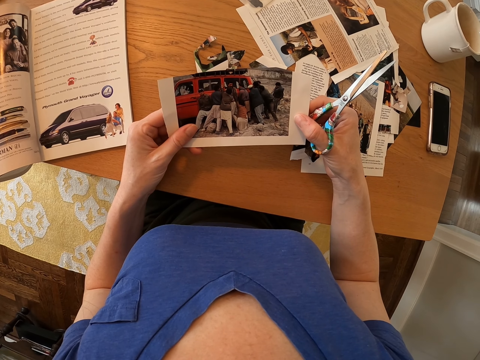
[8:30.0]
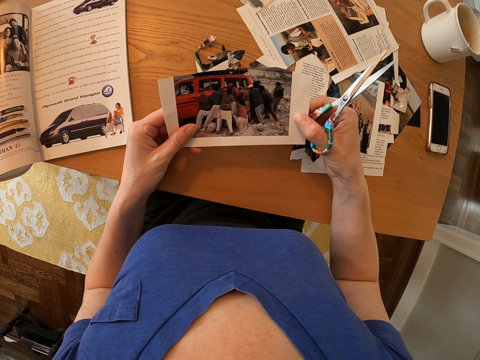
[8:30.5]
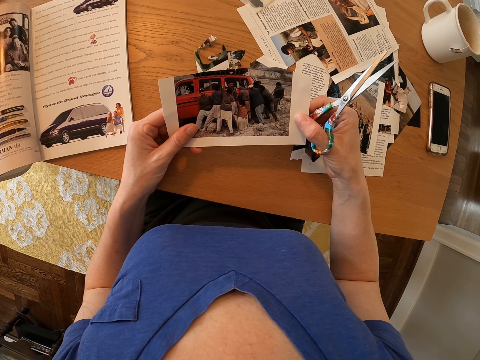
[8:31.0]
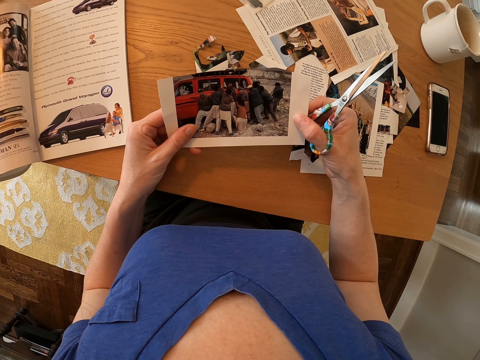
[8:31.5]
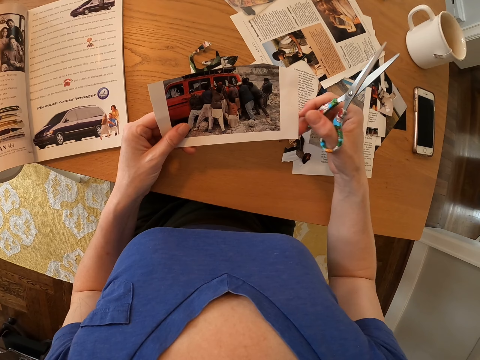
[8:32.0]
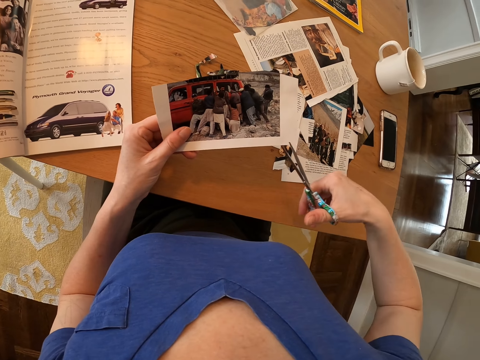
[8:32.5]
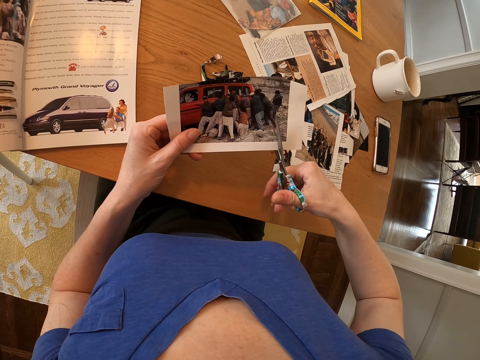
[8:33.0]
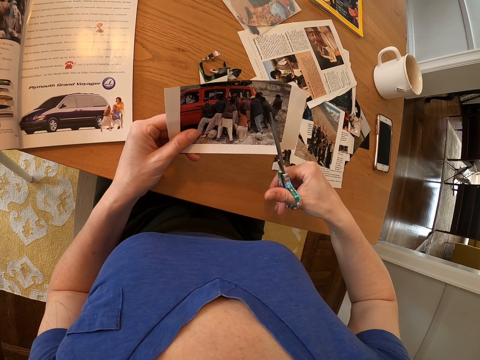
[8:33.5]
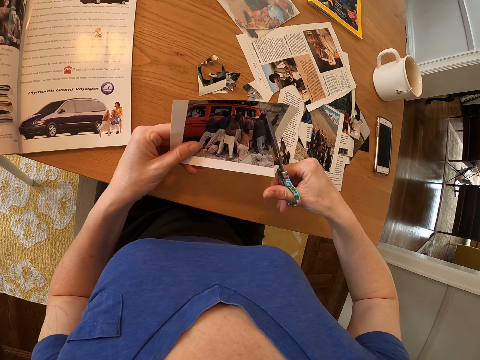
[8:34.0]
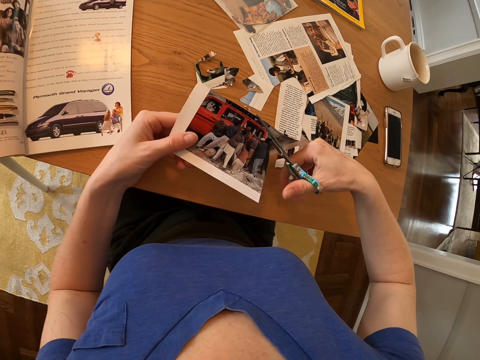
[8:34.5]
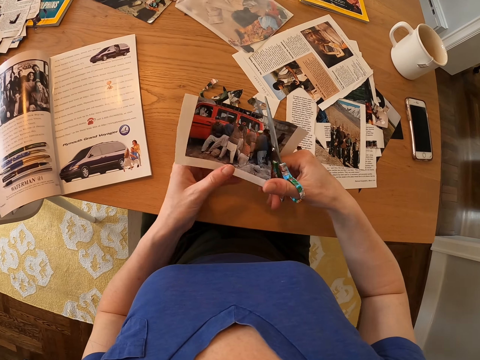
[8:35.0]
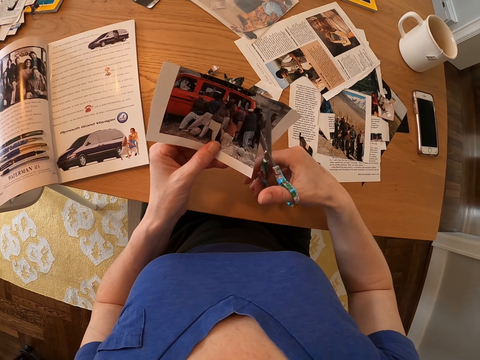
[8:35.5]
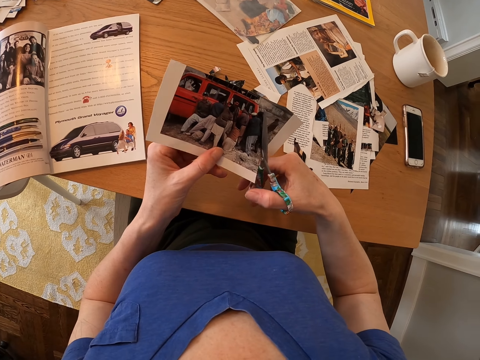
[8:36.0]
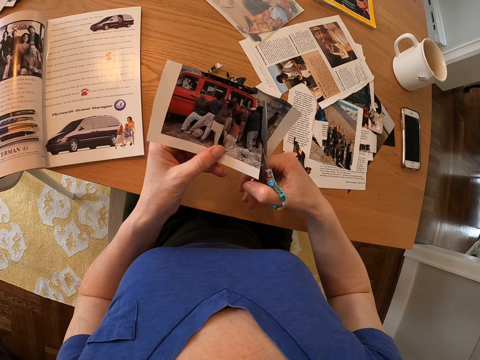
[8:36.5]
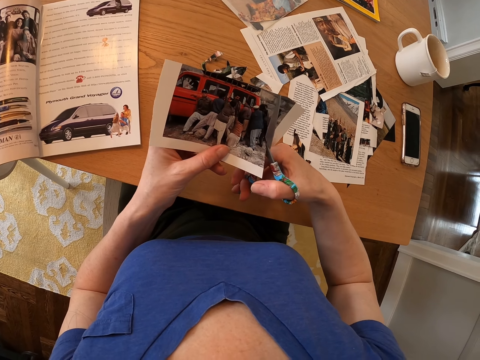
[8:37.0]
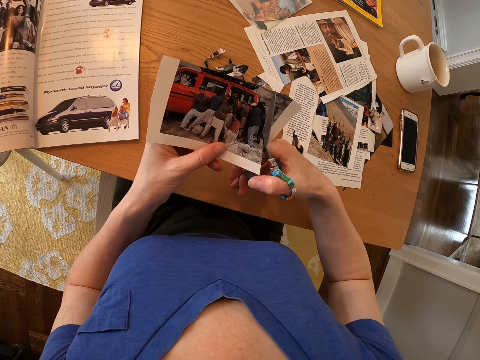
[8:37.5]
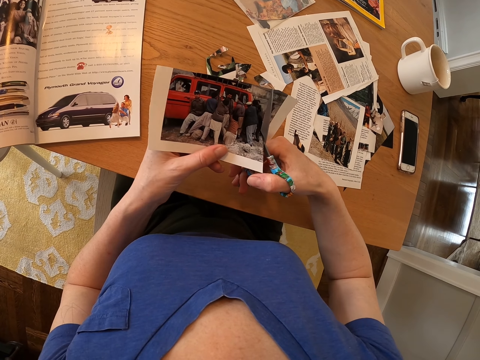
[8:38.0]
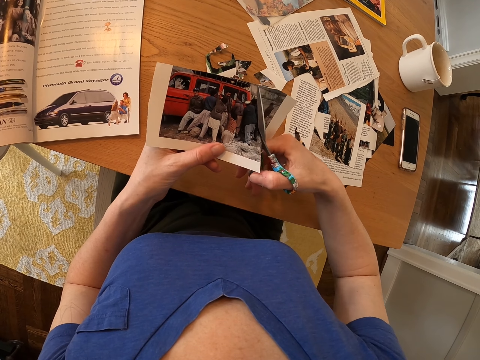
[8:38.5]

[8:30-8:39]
The camera wearer cuts the paper.

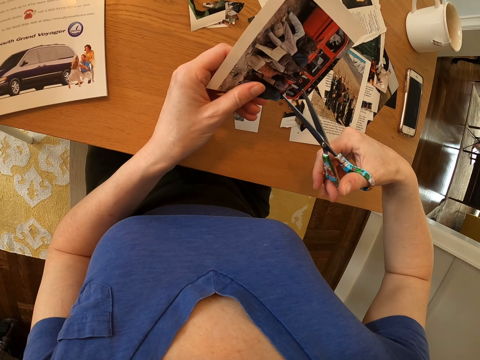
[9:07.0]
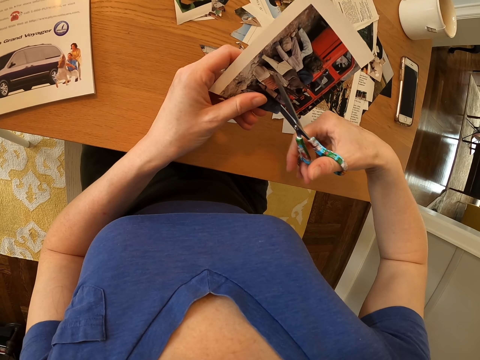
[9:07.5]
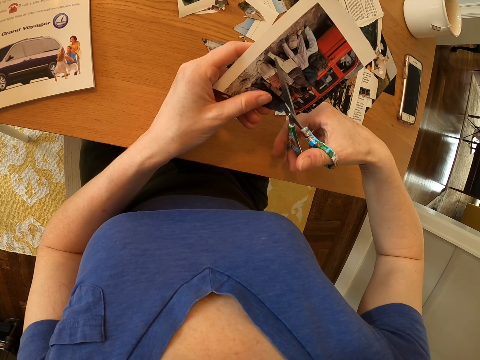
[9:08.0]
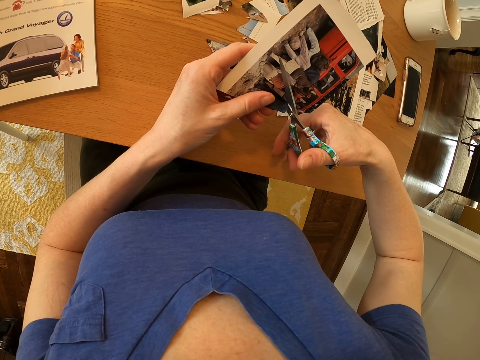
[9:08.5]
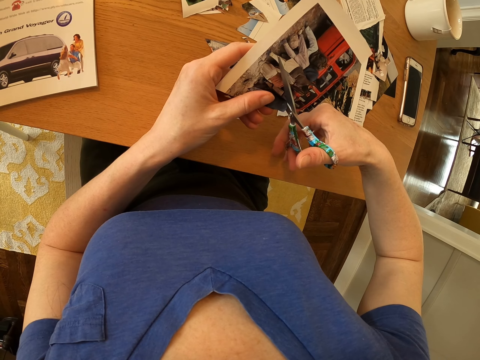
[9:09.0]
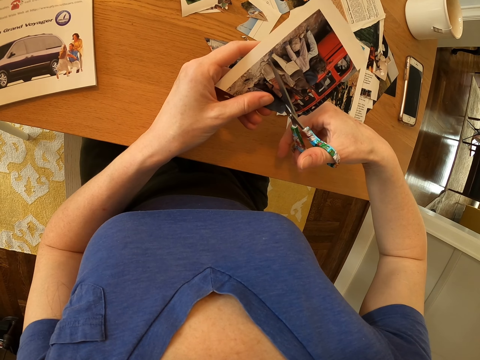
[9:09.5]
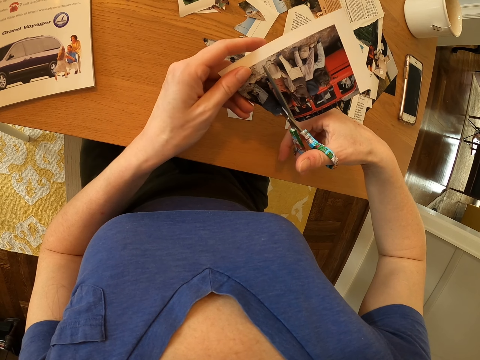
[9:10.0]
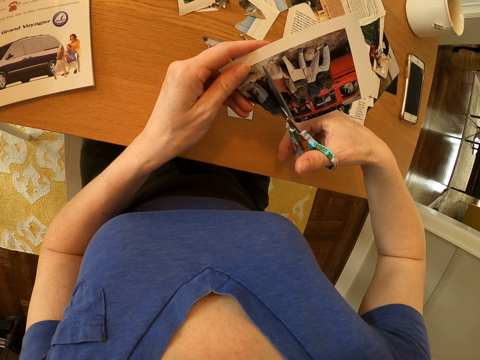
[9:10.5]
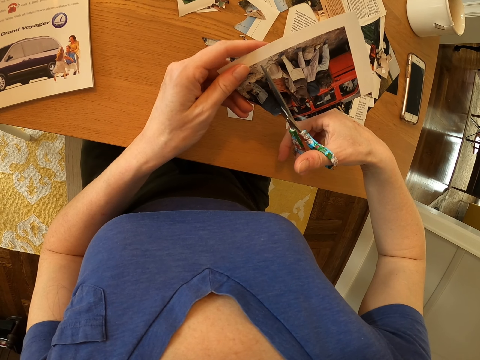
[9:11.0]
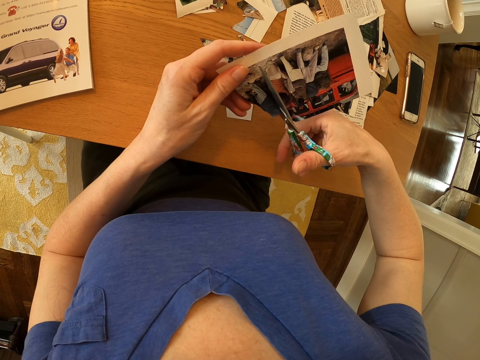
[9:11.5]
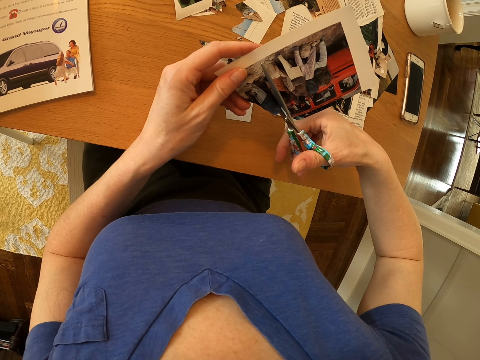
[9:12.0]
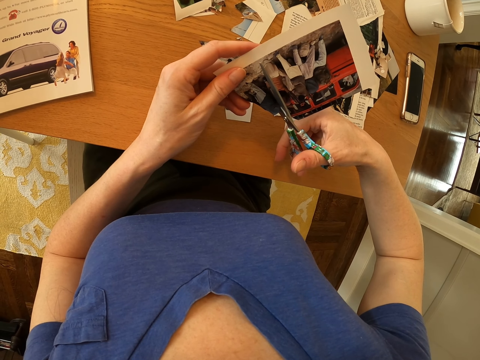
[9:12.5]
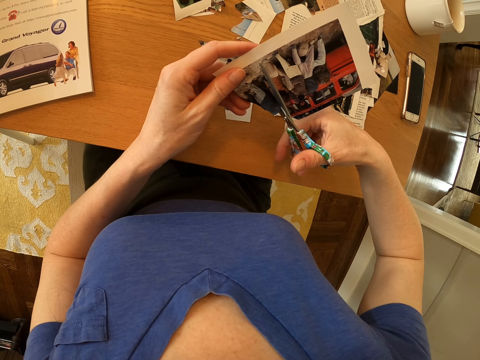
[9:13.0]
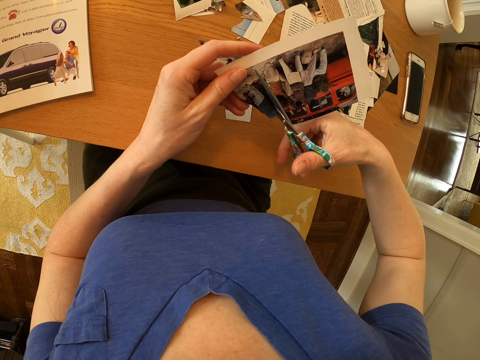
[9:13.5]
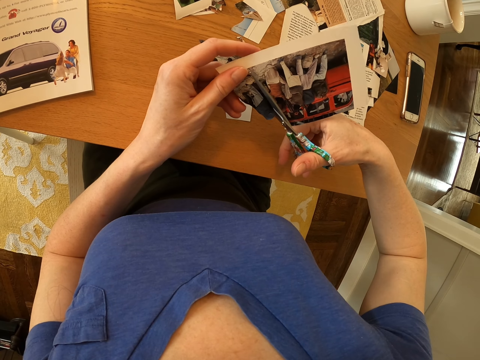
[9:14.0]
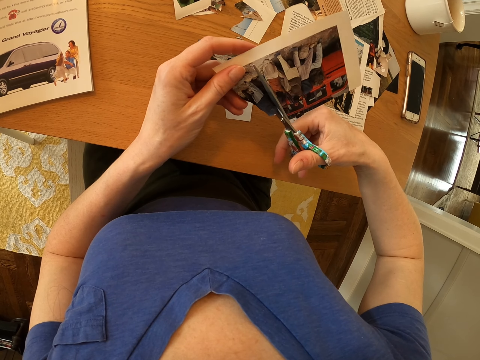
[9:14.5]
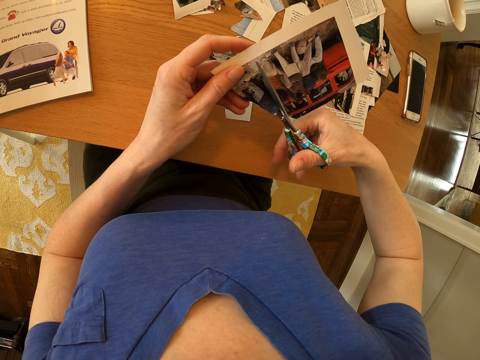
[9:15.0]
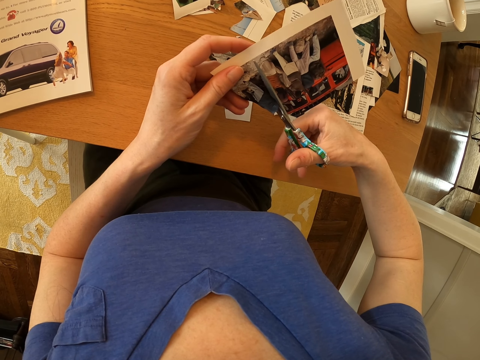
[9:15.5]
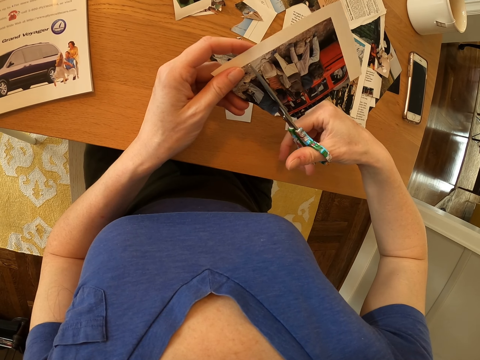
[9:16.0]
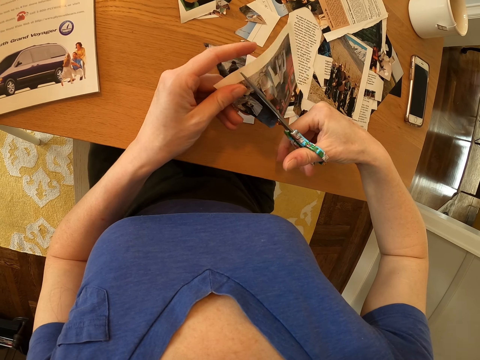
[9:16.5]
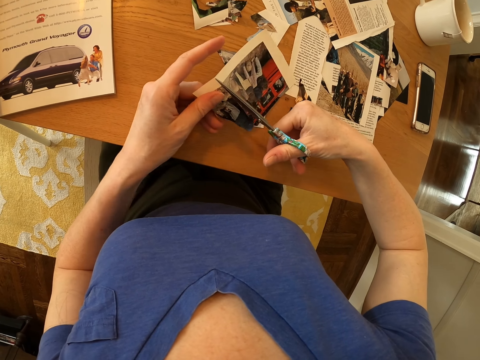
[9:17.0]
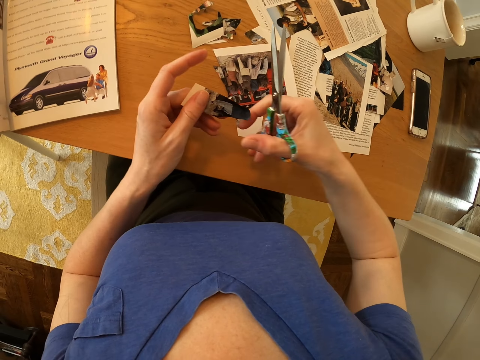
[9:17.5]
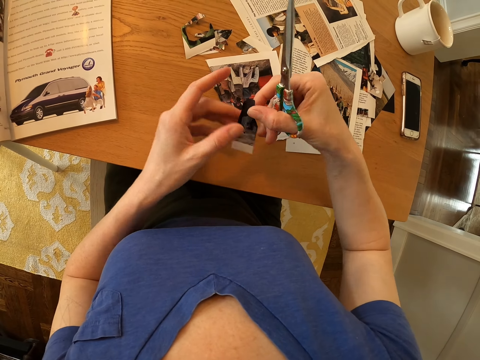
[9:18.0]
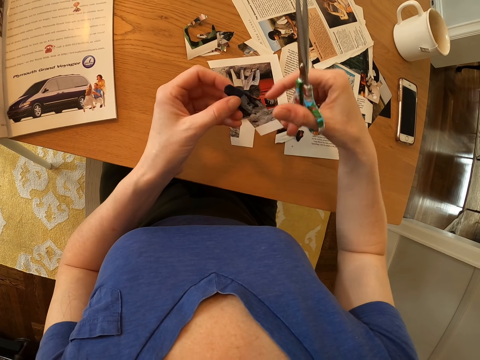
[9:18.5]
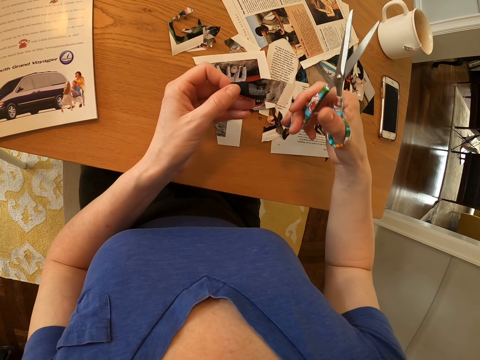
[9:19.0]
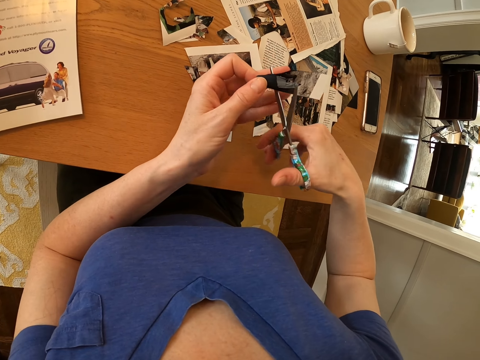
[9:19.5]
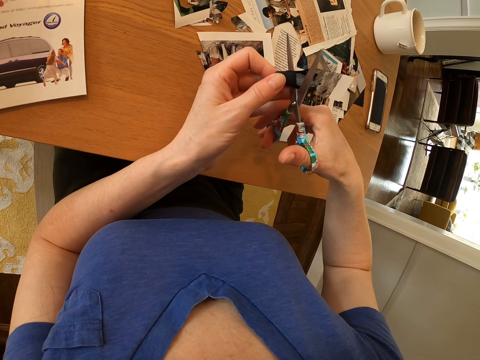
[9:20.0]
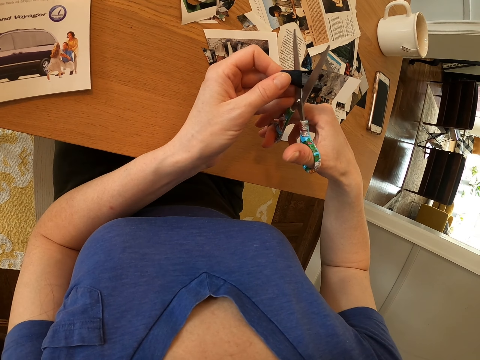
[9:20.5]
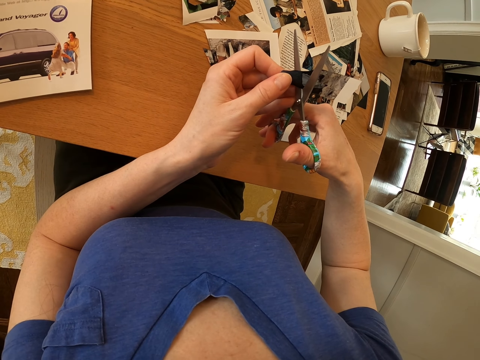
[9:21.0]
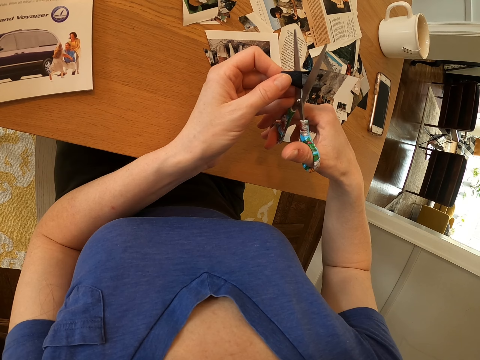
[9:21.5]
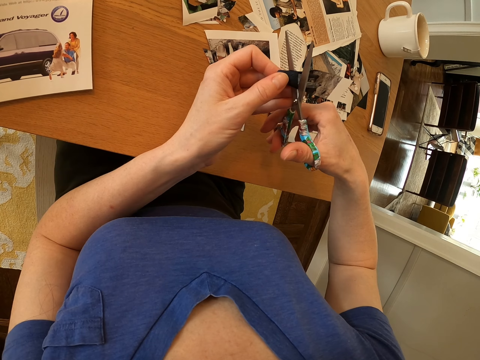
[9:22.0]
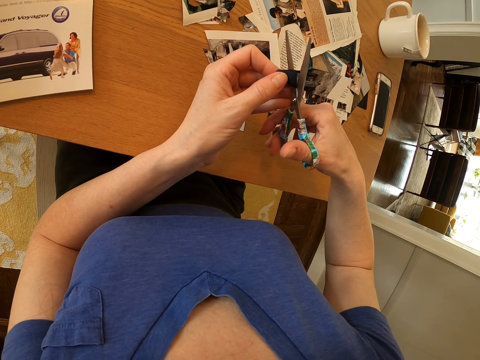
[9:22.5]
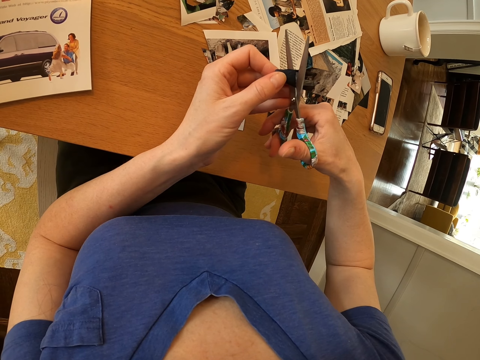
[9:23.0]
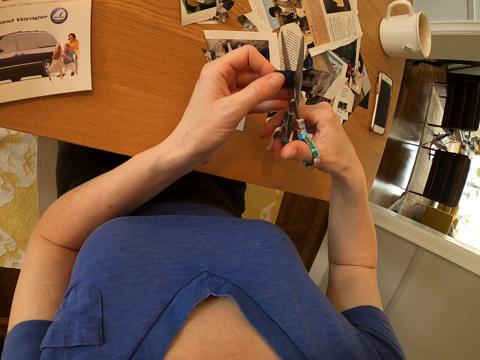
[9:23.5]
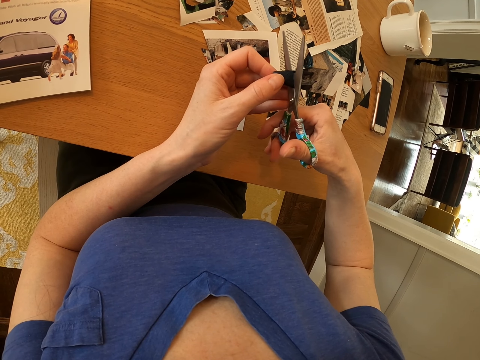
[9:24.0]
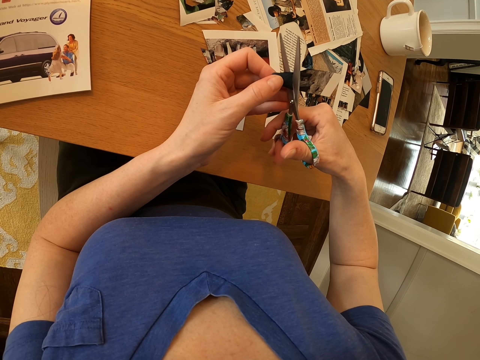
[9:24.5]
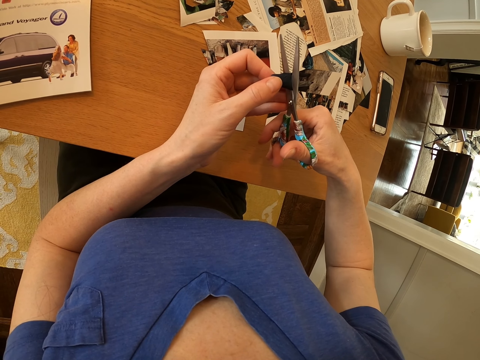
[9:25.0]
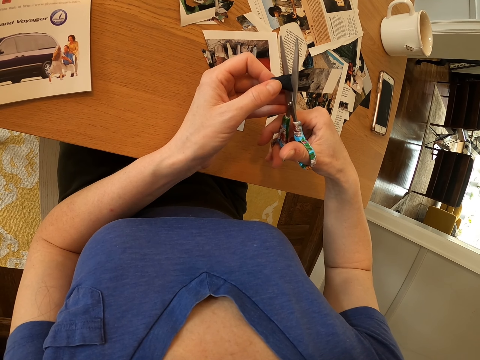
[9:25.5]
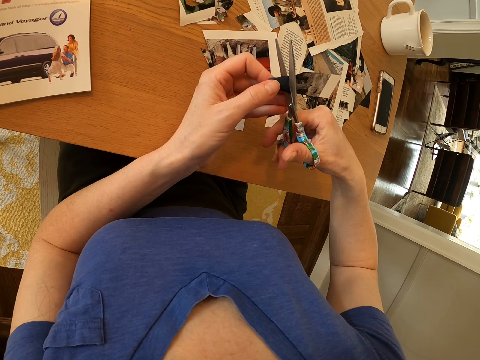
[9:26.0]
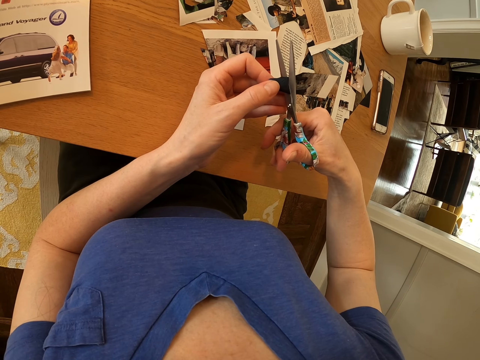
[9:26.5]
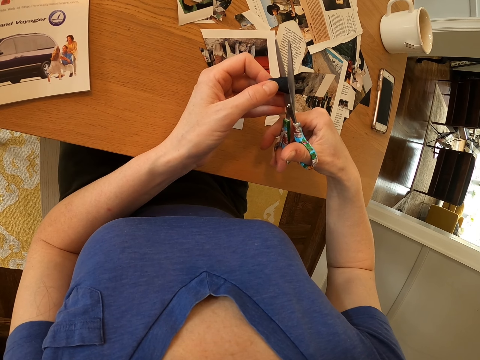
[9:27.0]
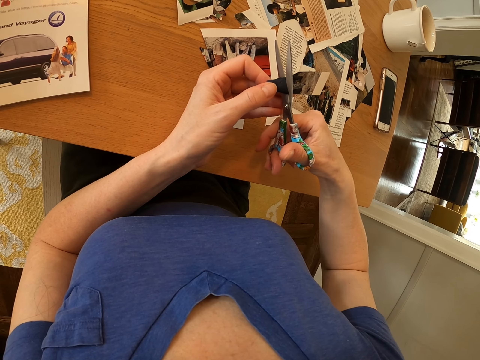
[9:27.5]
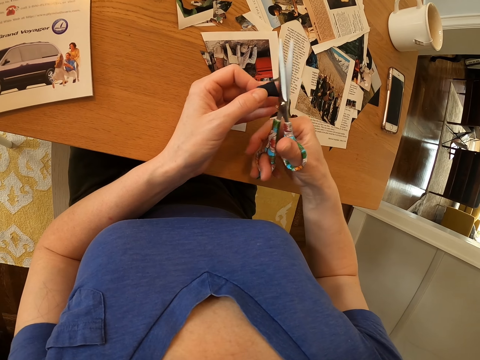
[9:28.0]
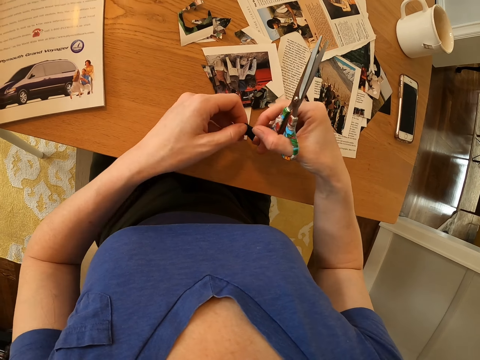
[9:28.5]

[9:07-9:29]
The camera wearer continues cutting the piece of paper. They trim the picture.
